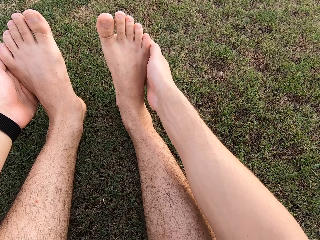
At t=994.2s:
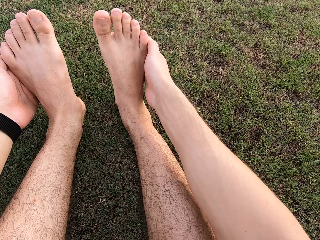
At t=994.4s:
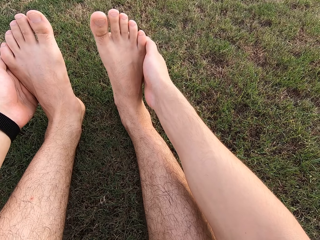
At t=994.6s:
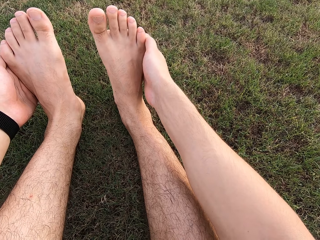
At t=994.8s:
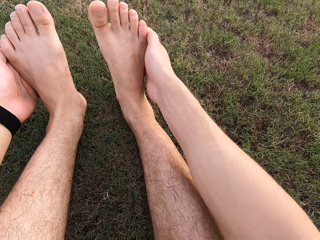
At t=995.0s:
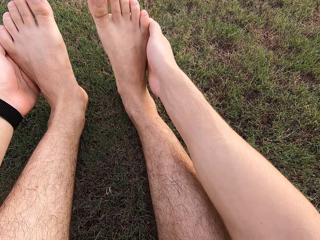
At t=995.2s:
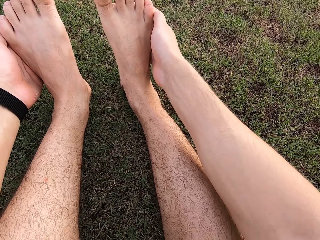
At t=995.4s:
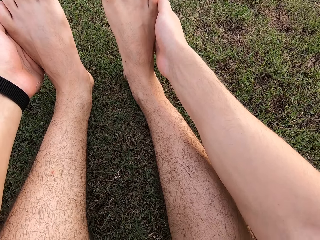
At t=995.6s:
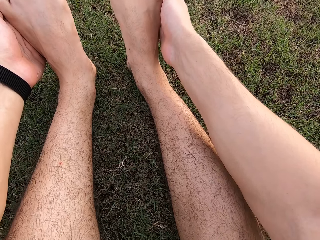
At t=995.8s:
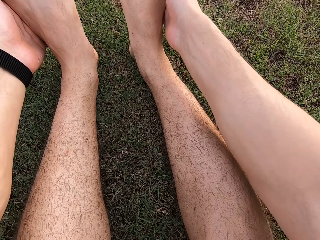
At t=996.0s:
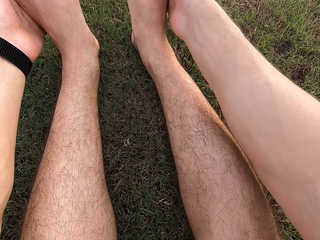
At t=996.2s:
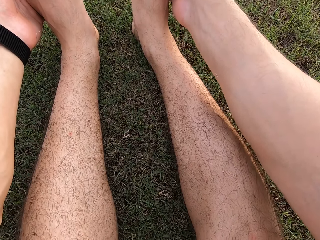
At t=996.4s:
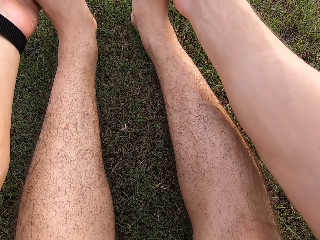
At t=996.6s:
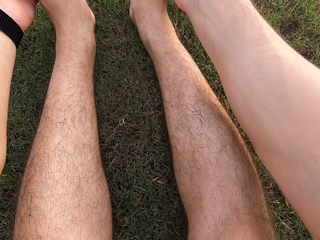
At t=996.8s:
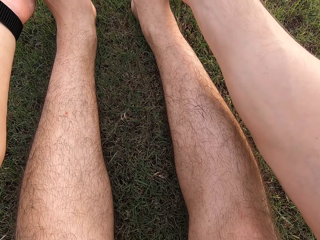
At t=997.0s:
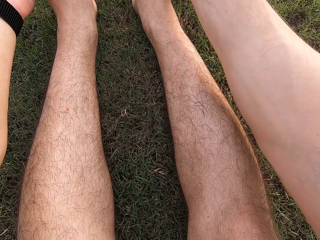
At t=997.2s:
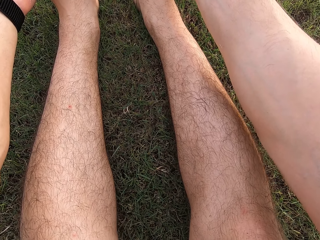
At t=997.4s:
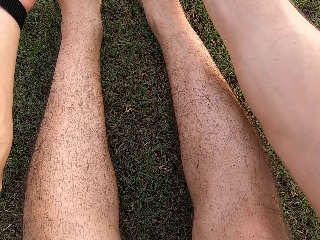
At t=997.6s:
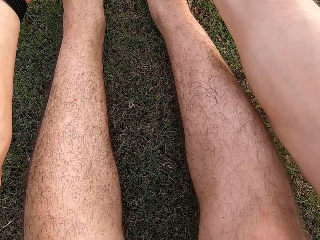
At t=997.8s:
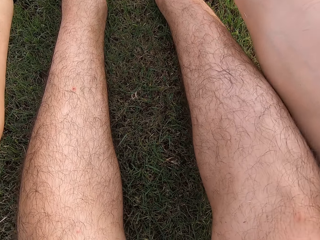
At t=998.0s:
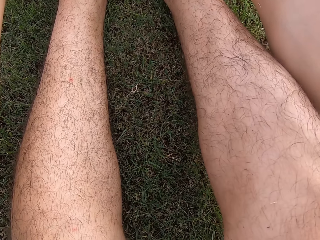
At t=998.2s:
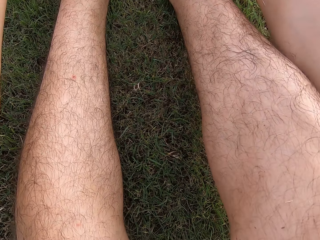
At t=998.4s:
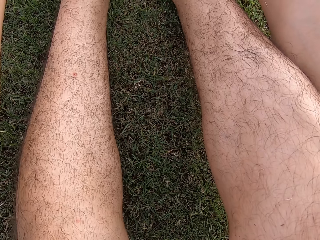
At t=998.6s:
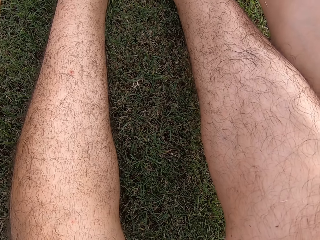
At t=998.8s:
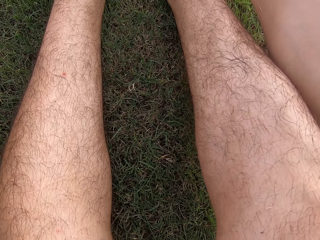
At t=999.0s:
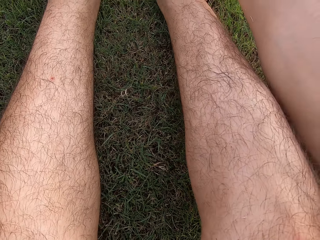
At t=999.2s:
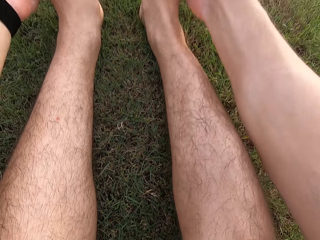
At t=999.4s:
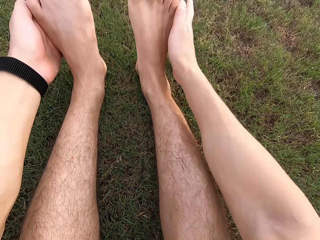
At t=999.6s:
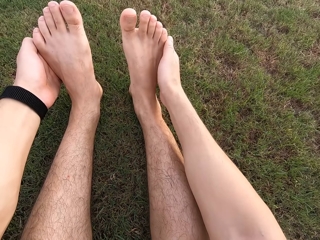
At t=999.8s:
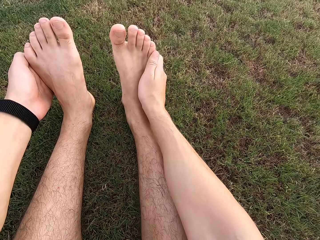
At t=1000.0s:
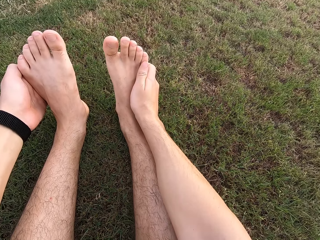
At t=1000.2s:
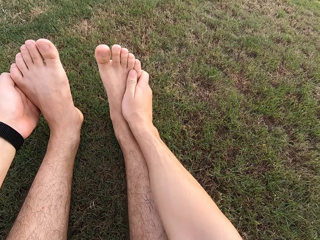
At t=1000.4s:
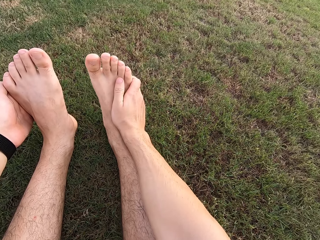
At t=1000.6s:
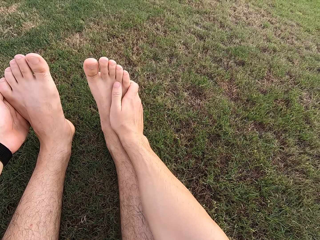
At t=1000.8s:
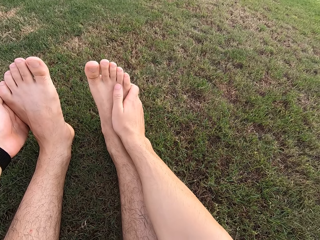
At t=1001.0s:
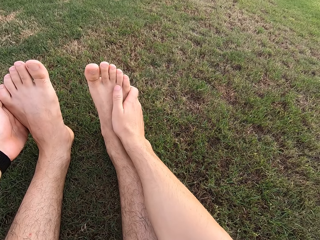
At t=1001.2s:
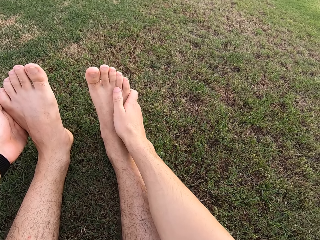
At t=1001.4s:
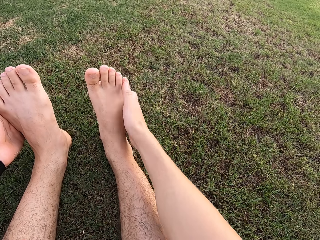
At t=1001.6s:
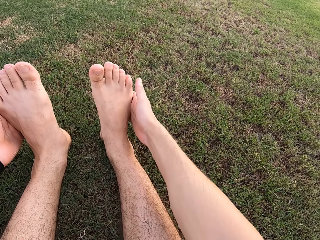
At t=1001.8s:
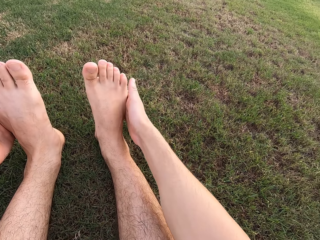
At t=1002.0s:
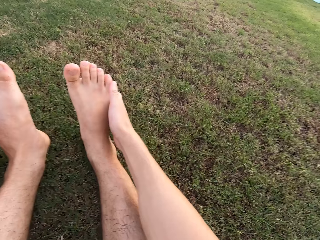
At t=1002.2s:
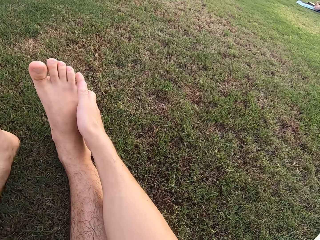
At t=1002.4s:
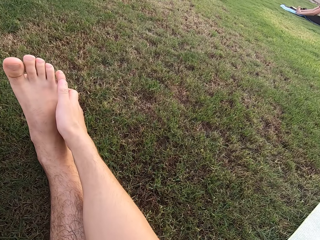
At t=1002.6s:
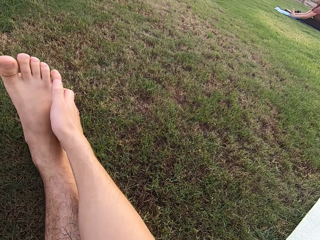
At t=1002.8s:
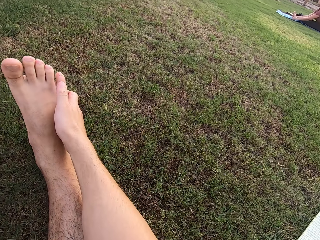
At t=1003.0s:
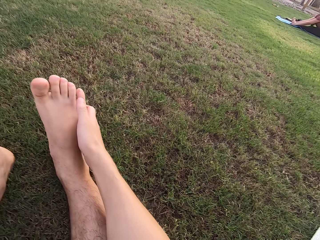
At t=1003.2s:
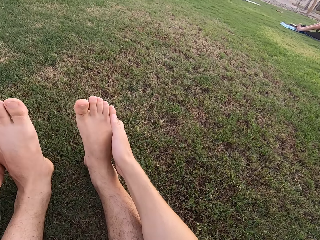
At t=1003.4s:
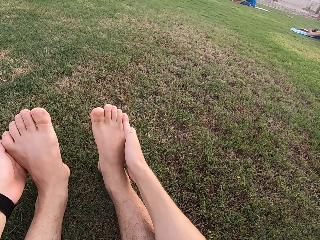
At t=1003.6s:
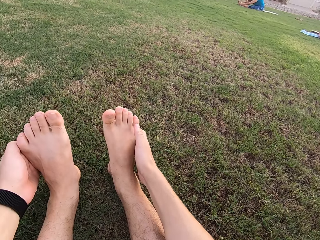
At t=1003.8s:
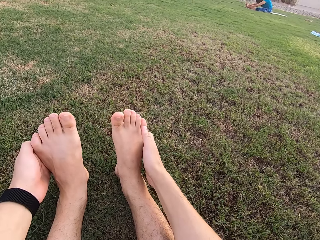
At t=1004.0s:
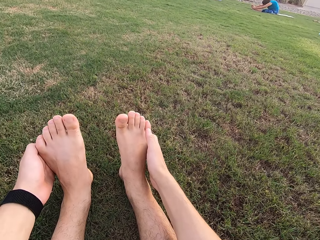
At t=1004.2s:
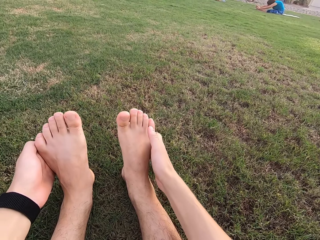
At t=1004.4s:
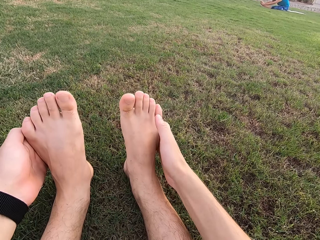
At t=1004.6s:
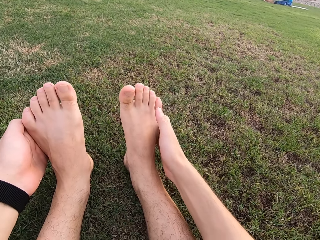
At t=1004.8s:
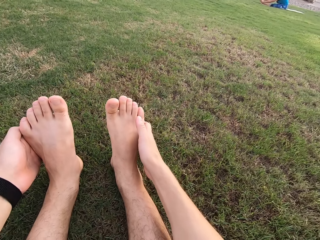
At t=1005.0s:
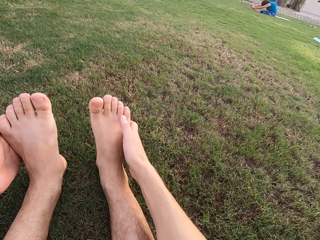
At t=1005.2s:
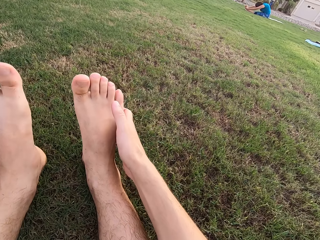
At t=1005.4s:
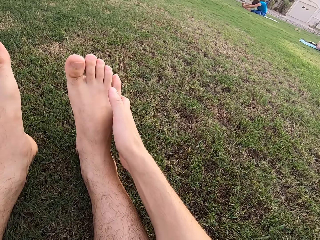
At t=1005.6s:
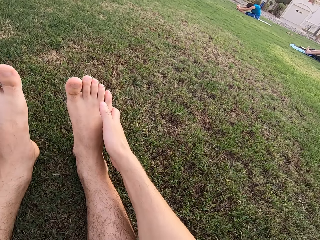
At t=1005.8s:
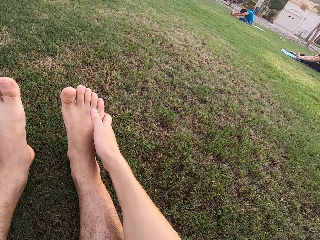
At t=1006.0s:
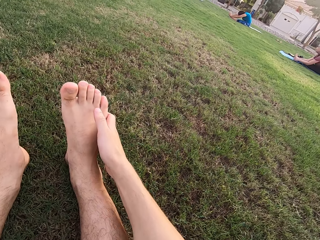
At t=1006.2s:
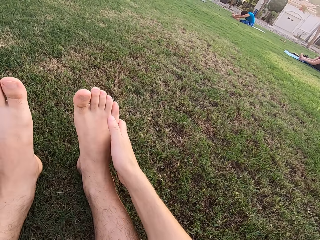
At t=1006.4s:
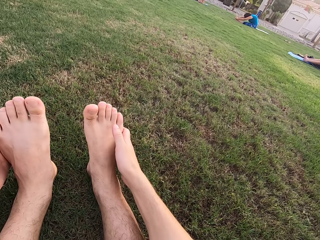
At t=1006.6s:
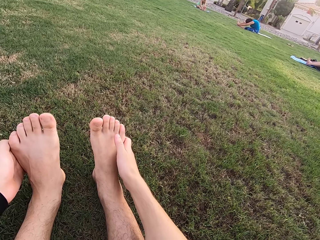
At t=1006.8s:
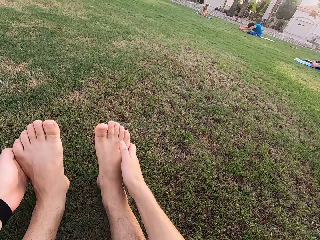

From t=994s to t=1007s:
Women sit on the ground.

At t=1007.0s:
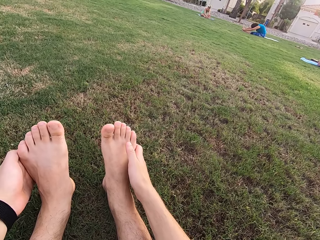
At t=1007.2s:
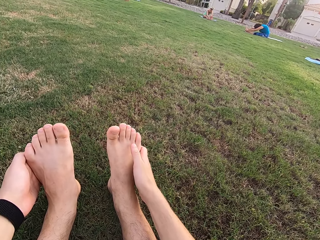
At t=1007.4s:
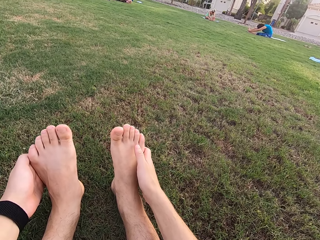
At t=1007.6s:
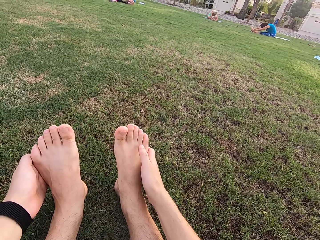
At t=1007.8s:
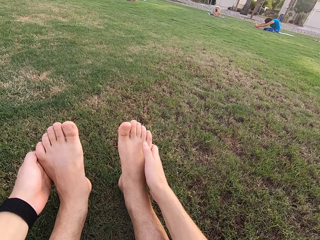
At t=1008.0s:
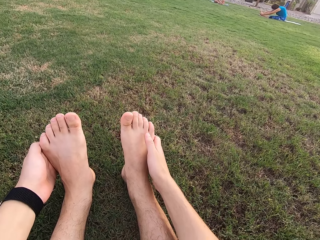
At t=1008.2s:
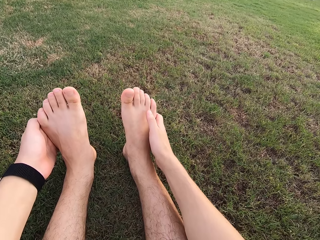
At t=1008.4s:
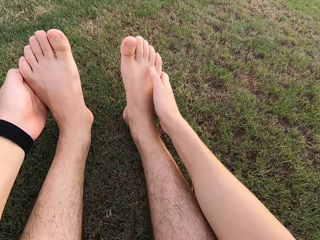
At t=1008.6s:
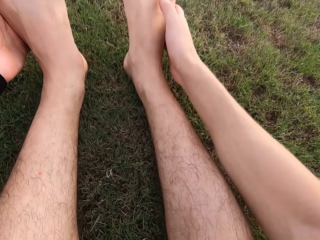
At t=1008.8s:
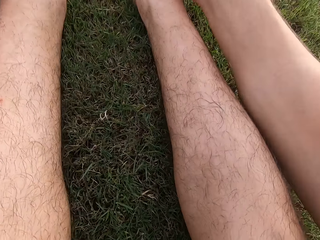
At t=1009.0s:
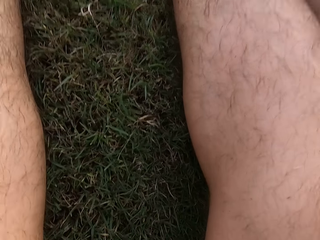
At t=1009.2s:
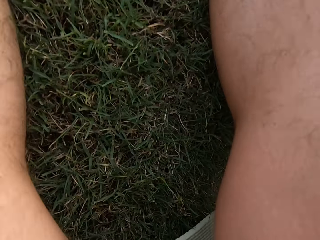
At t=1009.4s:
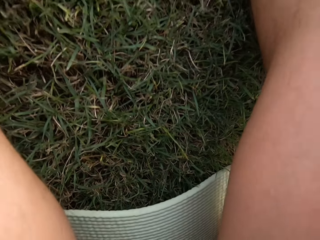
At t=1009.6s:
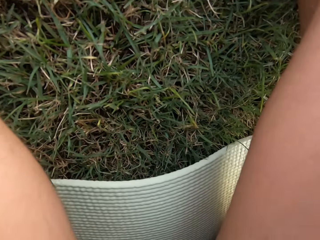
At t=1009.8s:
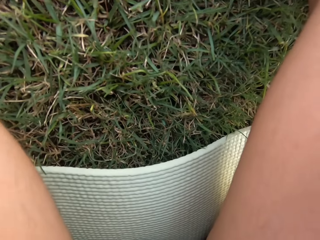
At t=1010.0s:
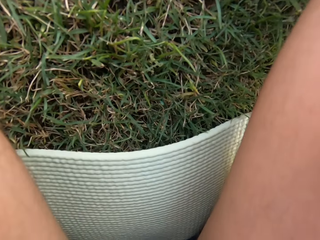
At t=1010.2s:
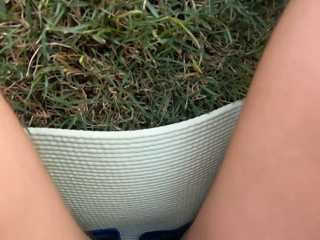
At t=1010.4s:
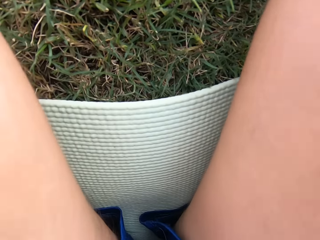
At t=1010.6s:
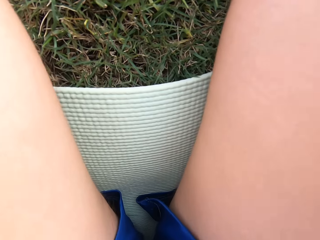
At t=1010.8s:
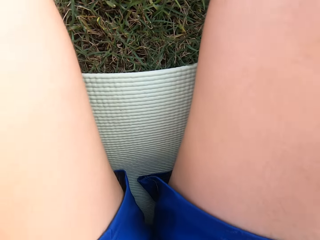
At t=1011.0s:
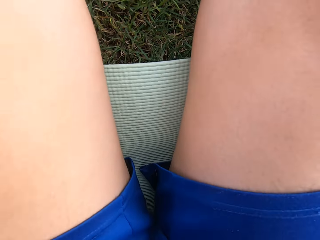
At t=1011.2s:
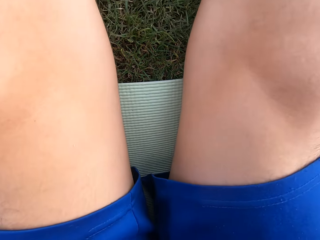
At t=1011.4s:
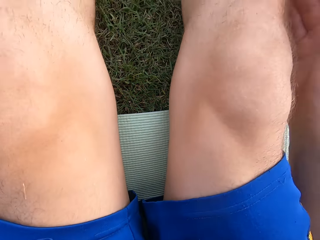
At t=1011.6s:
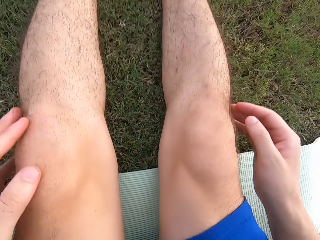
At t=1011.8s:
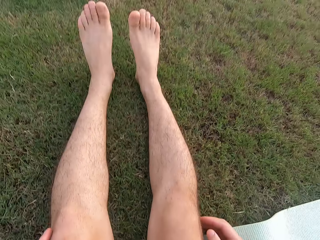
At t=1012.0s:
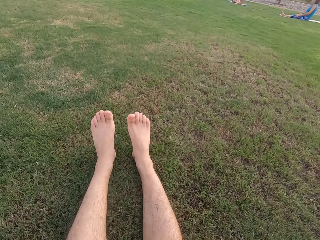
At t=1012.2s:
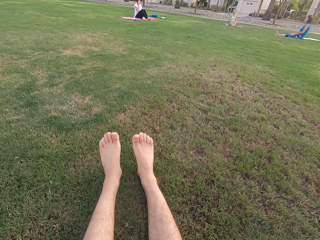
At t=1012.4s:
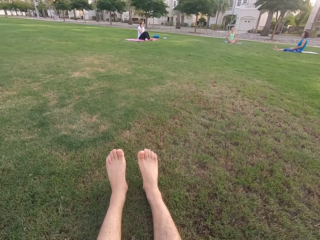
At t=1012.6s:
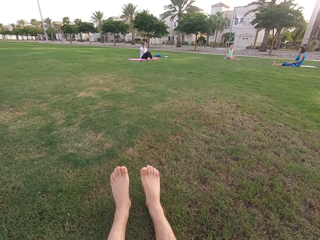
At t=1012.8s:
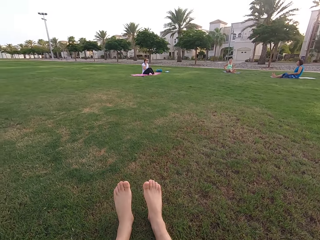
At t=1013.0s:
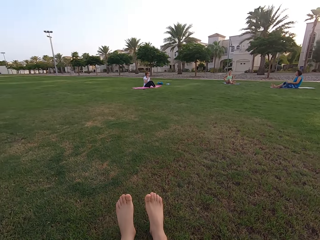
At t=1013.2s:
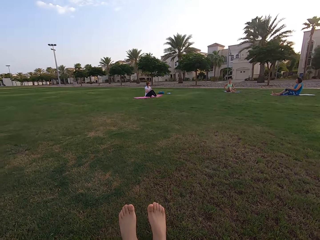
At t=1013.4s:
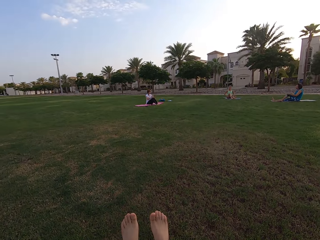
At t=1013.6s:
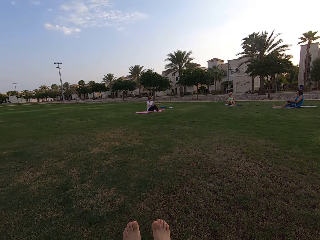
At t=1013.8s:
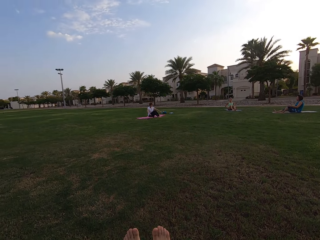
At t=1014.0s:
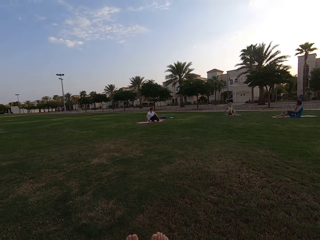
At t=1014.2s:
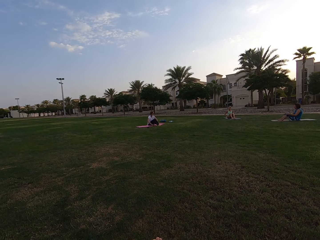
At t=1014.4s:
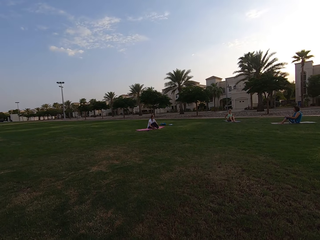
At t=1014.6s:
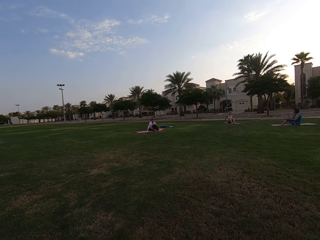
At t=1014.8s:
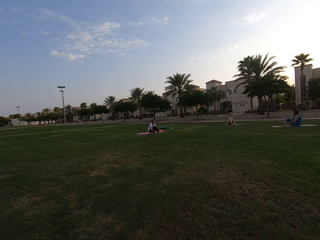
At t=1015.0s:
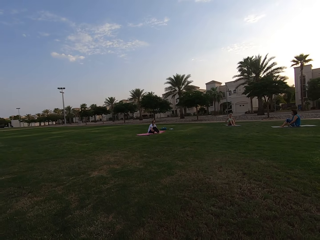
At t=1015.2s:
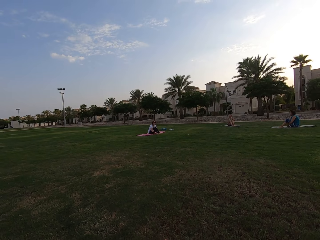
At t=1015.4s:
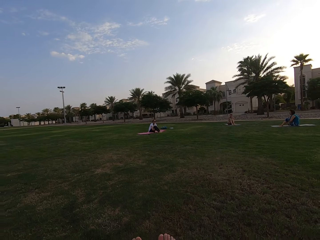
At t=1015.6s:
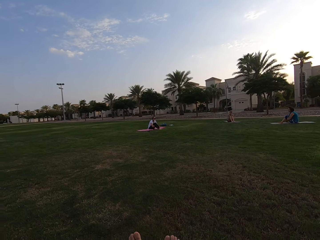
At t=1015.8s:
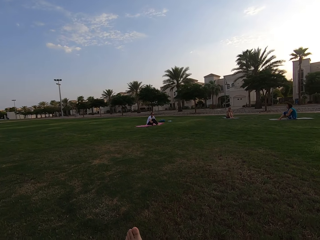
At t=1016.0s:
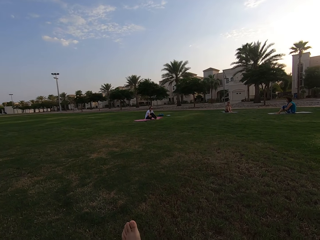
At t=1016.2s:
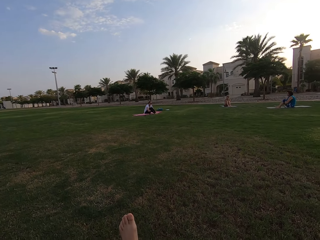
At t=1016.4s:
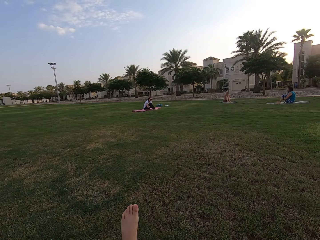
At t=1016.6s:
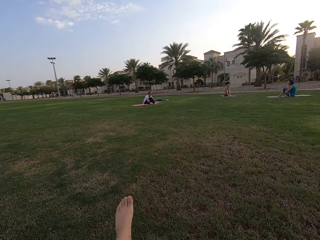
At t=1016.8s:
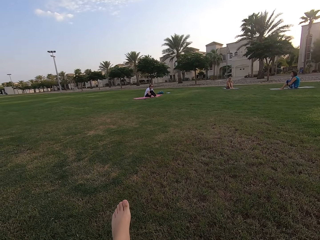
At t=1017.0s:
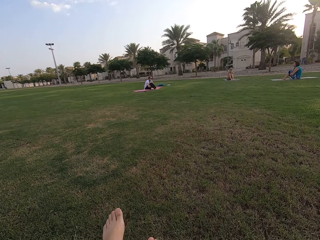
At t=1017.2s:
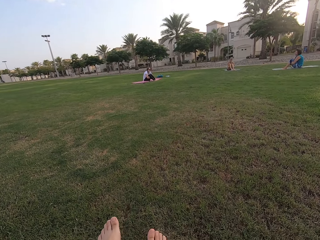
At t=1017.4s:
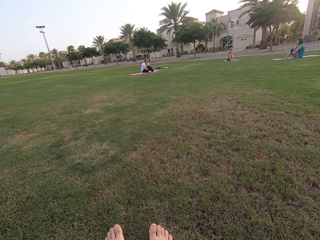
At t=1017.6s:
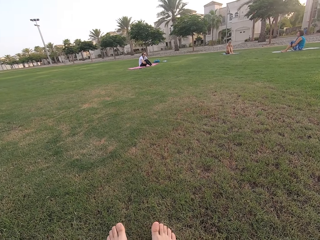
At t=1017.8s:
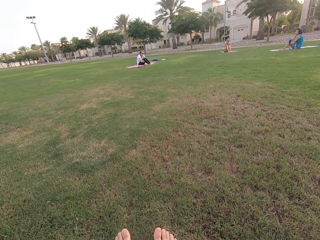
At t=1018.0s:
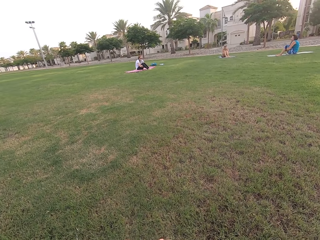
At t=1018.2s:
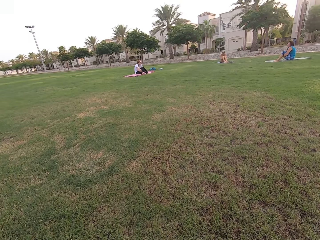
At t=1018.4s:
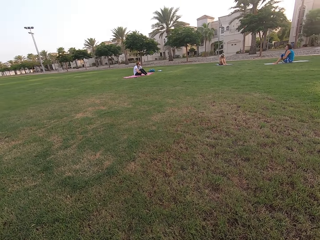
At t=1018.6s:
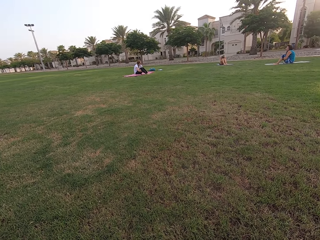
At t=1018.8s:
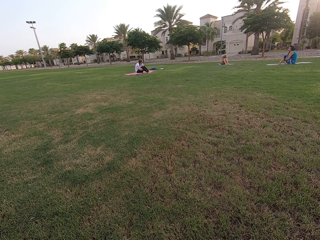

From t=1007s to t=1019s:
The camera wearer sits on the ground. Three women sit on the ground. The camera wearer raises his left leg.
